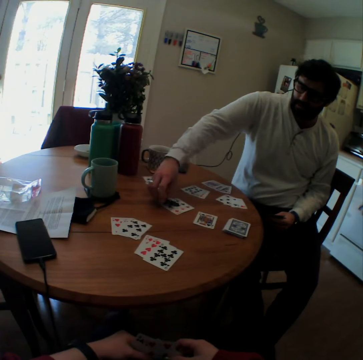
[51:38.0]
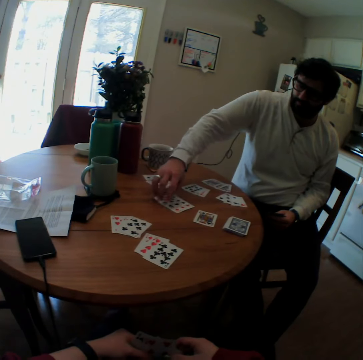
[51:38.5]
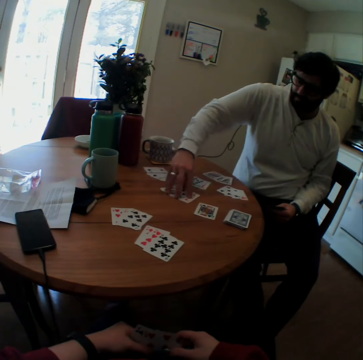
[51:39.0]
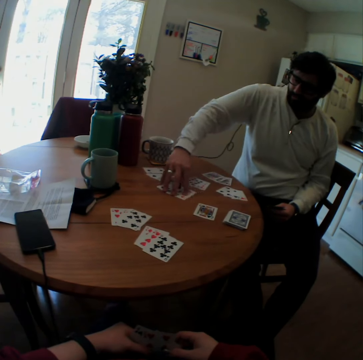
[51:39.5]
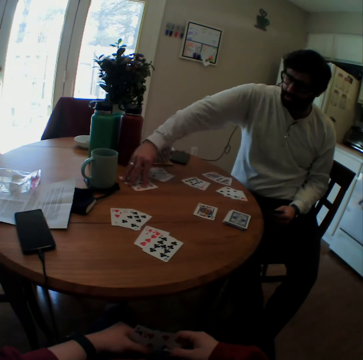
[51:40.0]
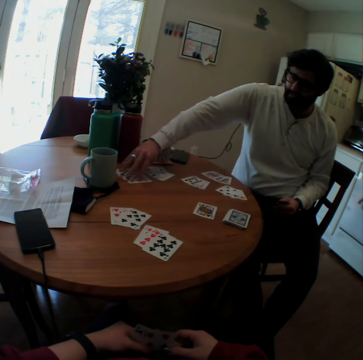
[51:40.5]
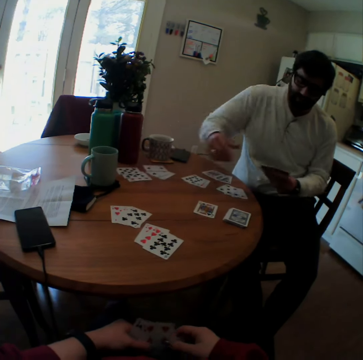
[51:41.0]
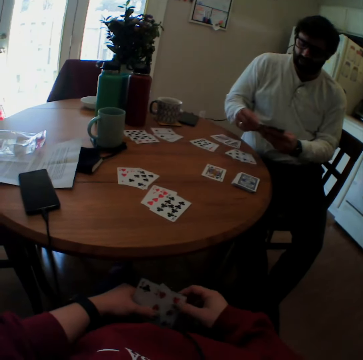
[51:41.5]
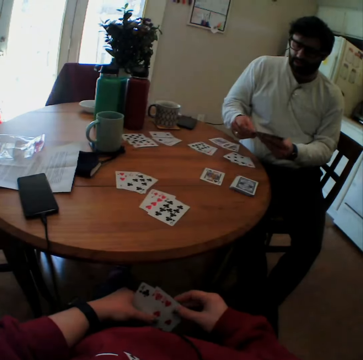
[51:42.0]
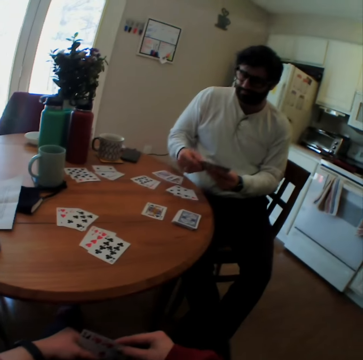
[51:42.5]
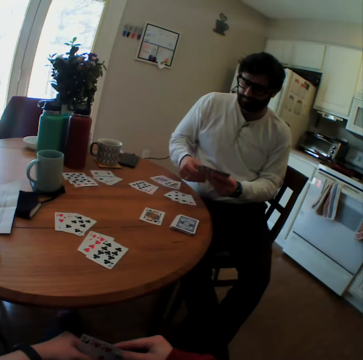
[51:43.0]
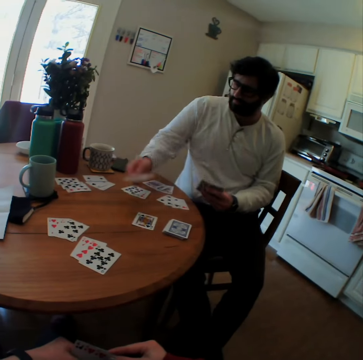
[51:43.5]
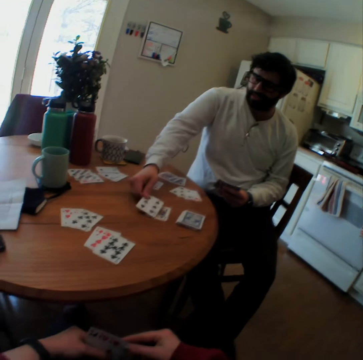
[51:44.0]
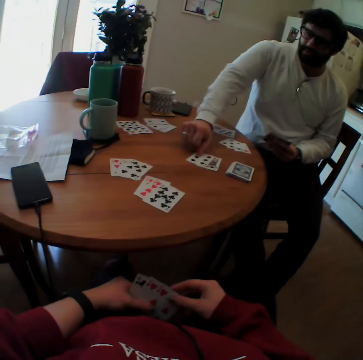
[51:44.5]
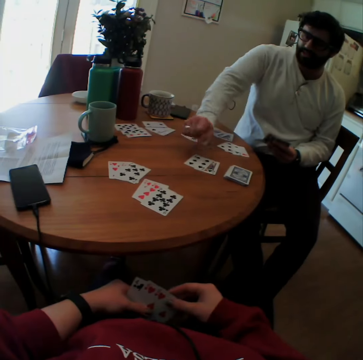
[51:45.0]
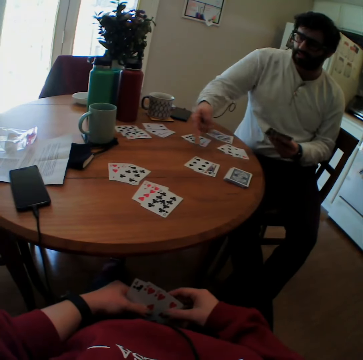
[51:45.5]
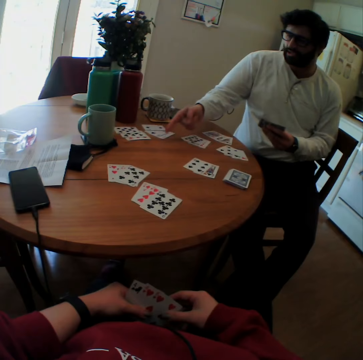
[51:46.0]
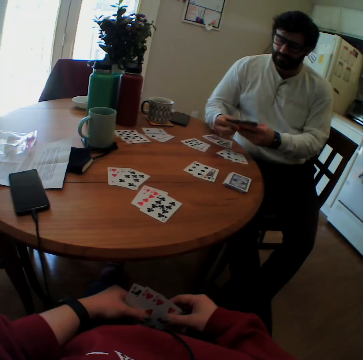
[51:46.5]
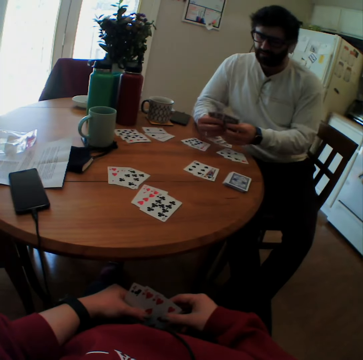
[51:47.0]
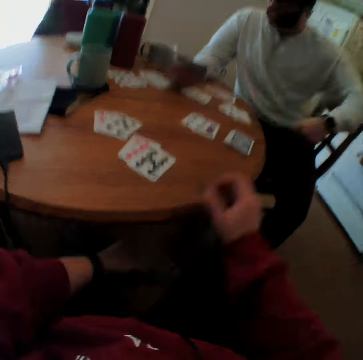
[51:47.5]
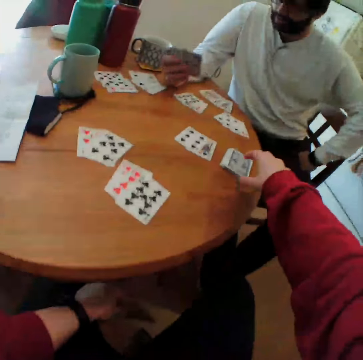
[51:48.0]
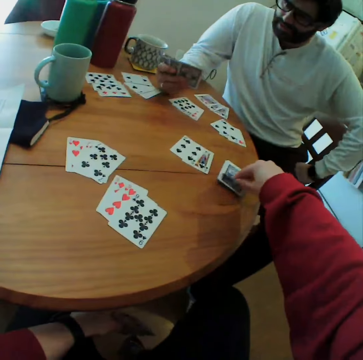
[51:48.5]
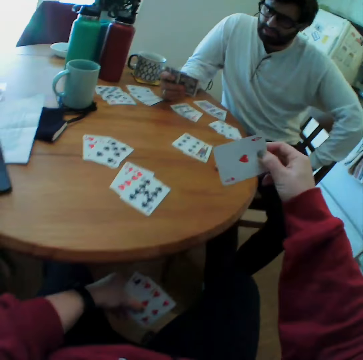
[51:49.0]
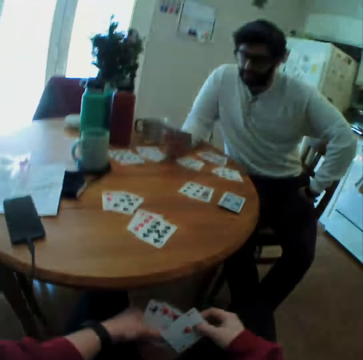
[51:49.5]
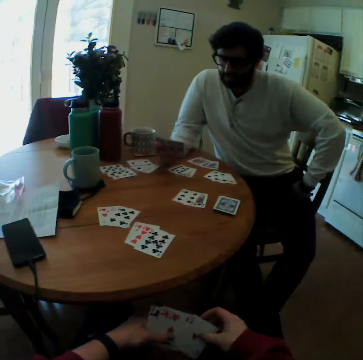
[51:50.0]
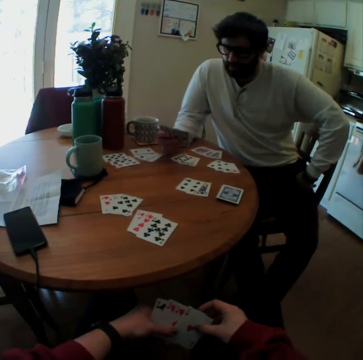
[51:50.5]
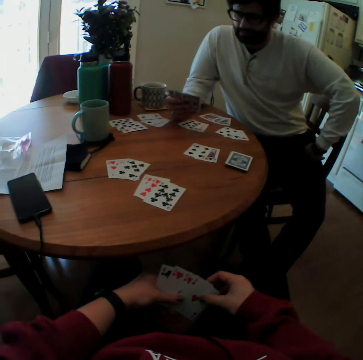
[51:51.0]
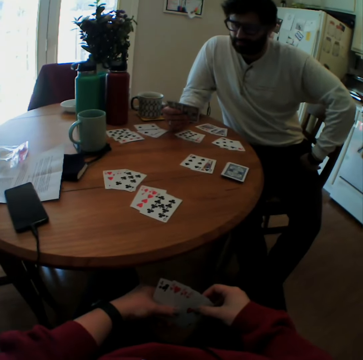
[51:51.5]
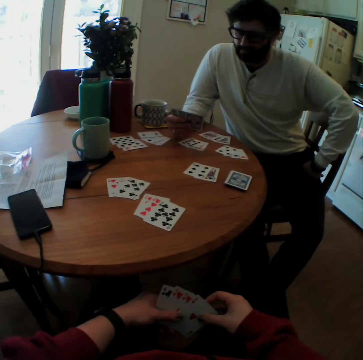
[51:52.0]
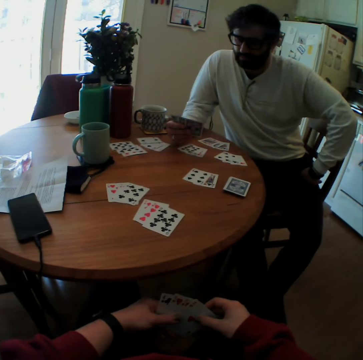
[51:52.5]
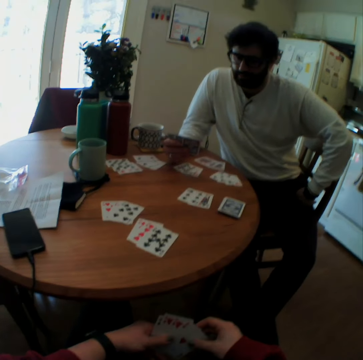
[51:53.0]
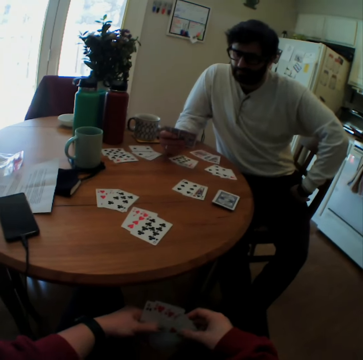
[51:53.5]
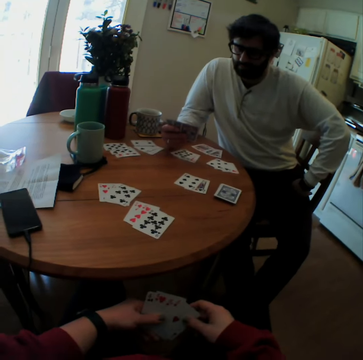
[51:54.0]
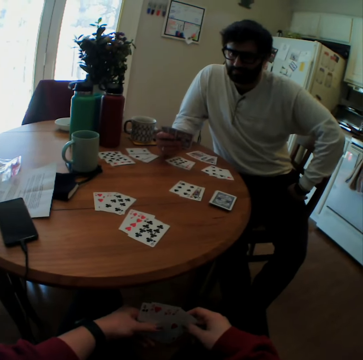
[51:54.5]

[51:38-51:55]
A person pushes the card aside. The person looks at the cards. The person puts the card on the table. The camera wearer picks the card on the table. They look at the card.

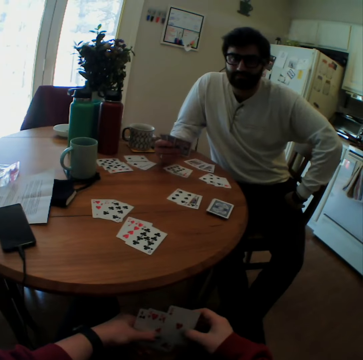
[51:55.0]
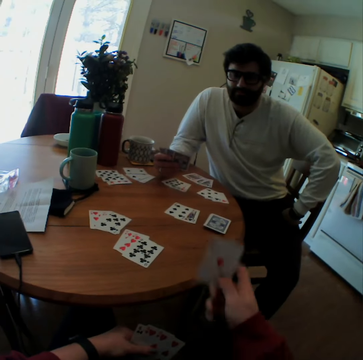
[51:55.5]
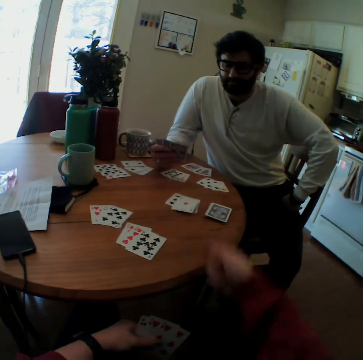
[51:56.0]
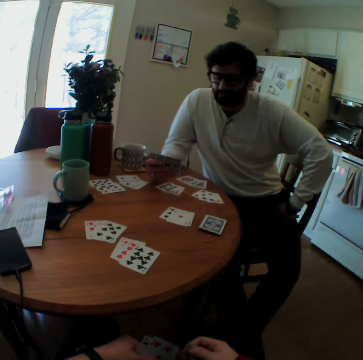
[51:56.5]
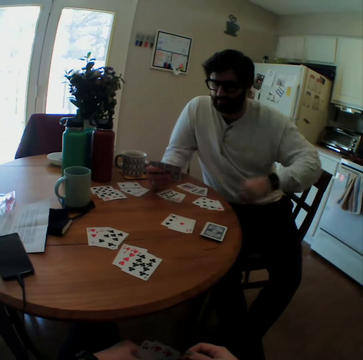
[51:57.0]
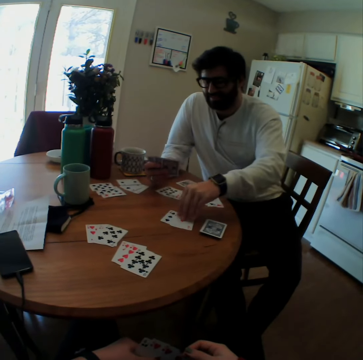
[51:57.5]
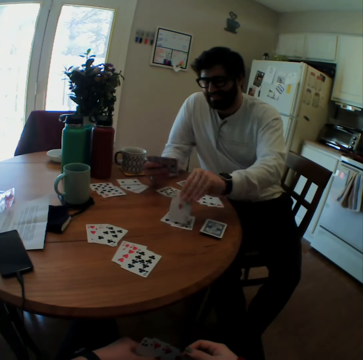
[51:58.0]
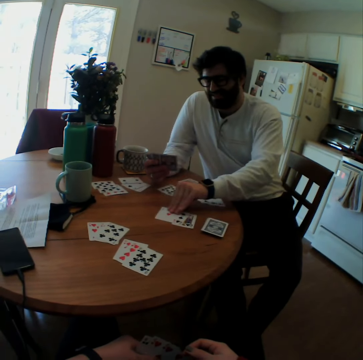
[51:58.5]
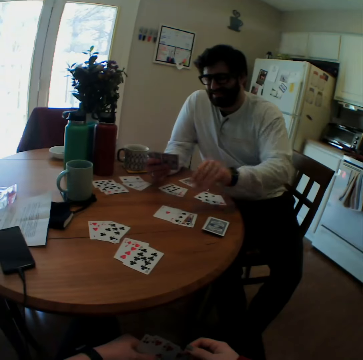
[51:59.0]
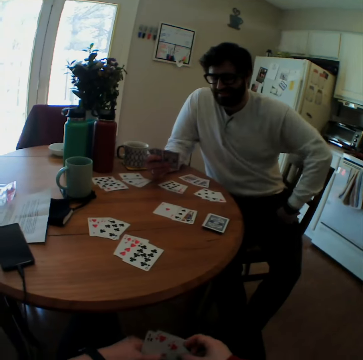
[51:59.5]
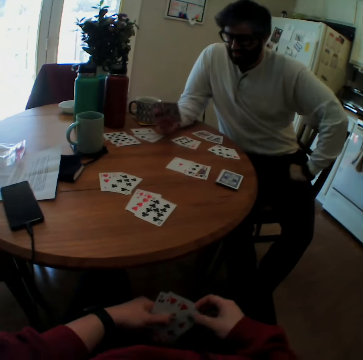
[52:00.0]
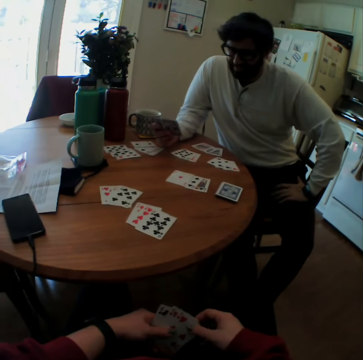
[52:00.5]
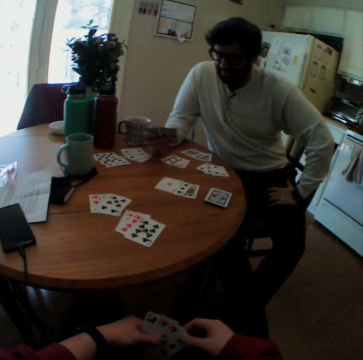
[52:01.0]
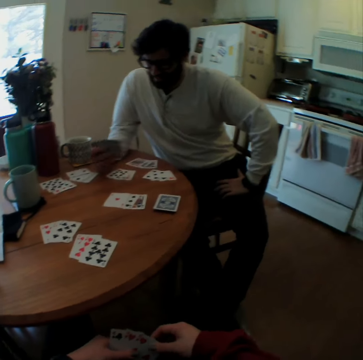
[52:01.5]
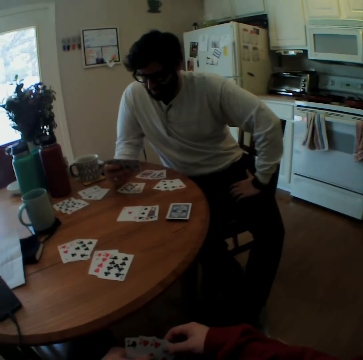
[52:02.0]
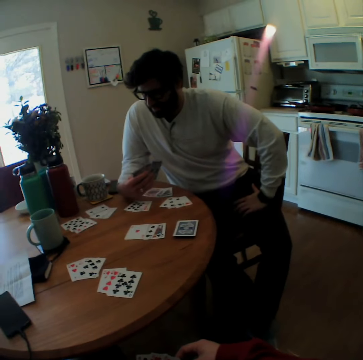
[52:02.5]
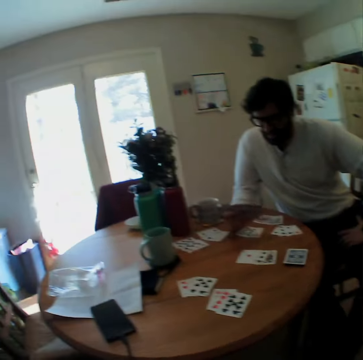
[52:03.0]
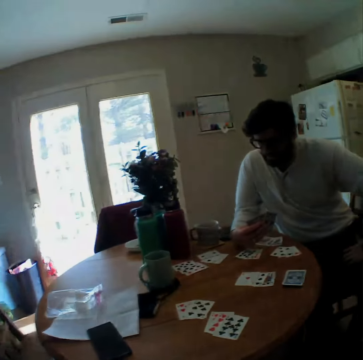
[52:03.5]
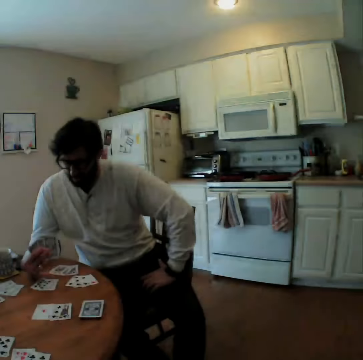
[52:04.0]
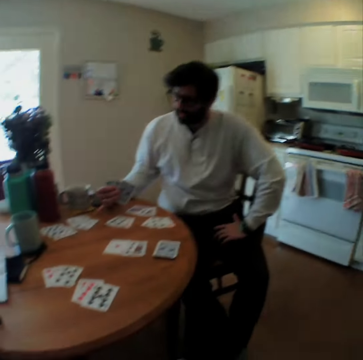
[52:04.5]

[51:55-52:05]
The camera wearer throws the card on the table. They put the card on the table. A person checks the card. The person picks the card. The person places a hand on the lap. The person looks at the cards.

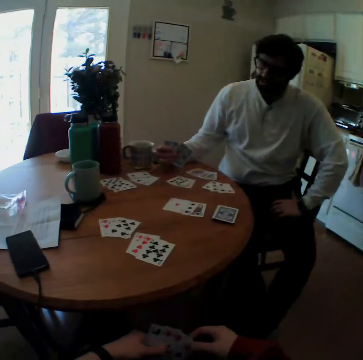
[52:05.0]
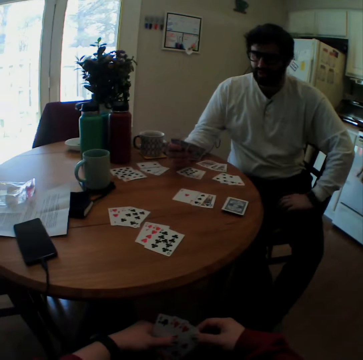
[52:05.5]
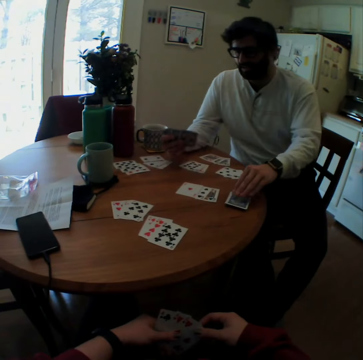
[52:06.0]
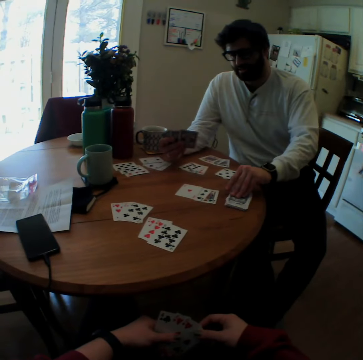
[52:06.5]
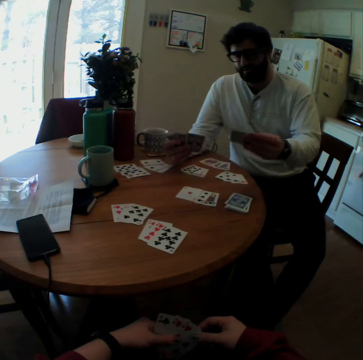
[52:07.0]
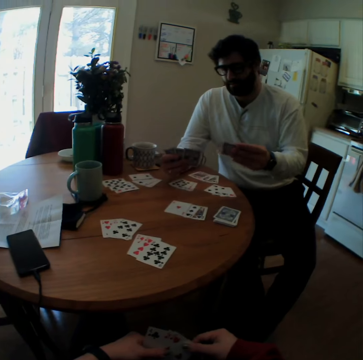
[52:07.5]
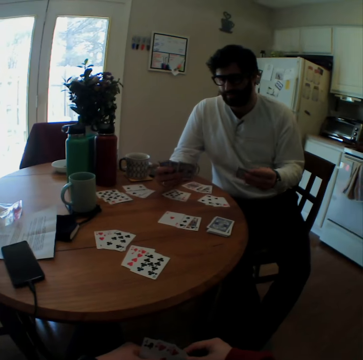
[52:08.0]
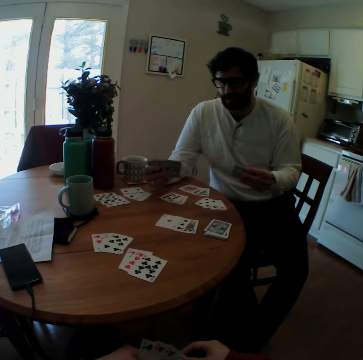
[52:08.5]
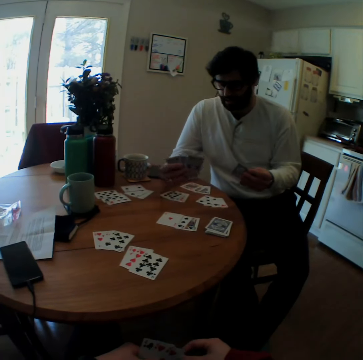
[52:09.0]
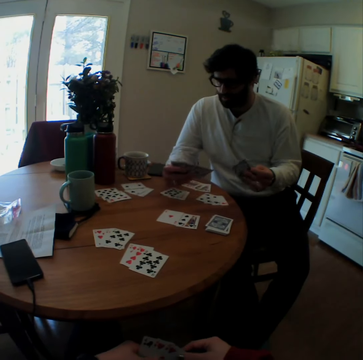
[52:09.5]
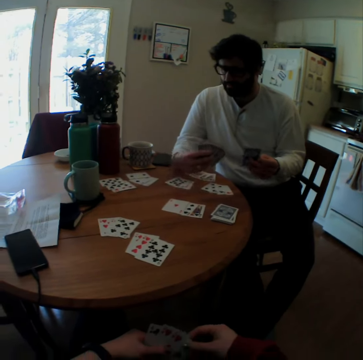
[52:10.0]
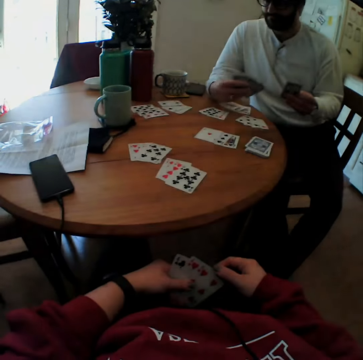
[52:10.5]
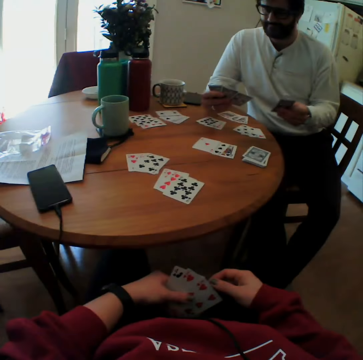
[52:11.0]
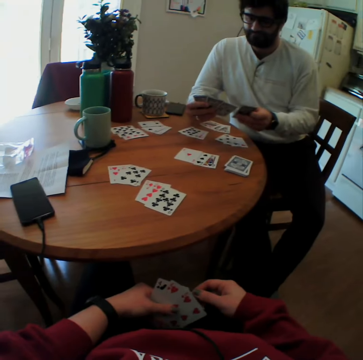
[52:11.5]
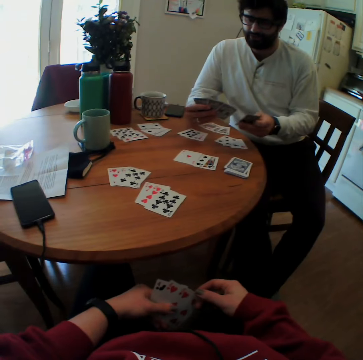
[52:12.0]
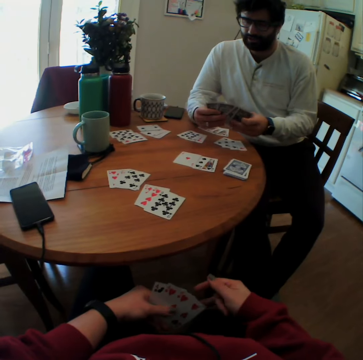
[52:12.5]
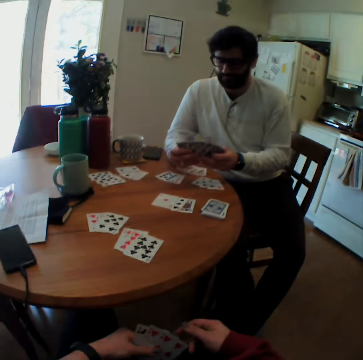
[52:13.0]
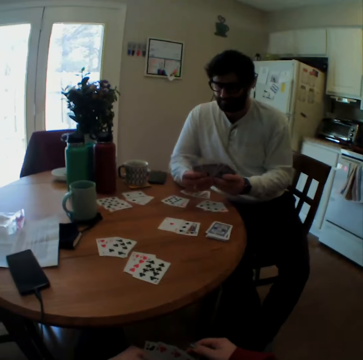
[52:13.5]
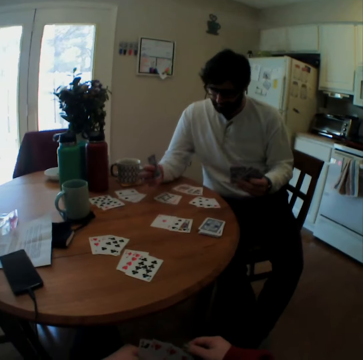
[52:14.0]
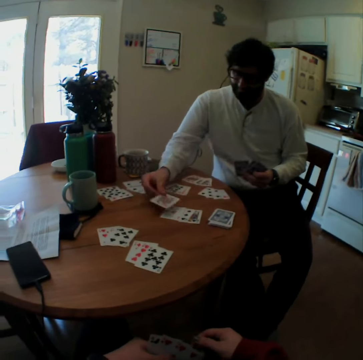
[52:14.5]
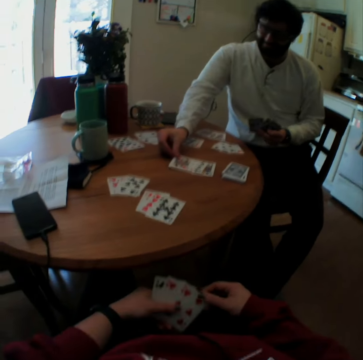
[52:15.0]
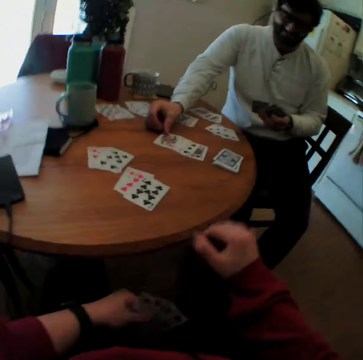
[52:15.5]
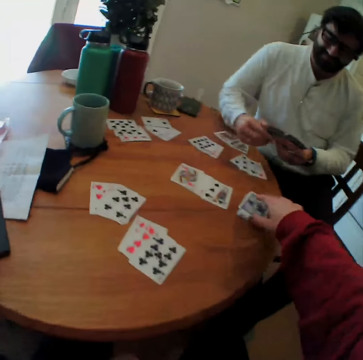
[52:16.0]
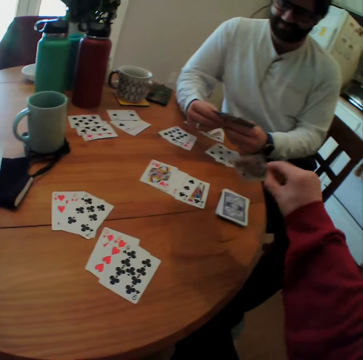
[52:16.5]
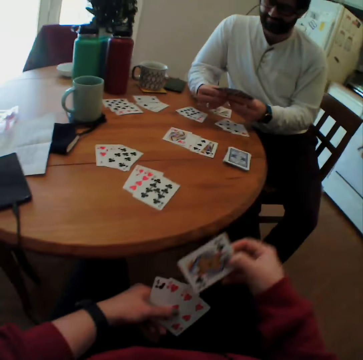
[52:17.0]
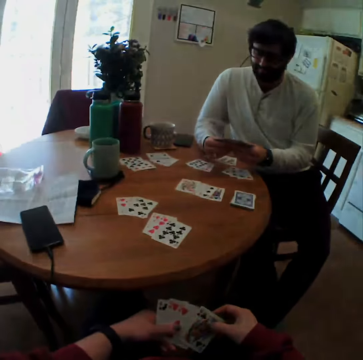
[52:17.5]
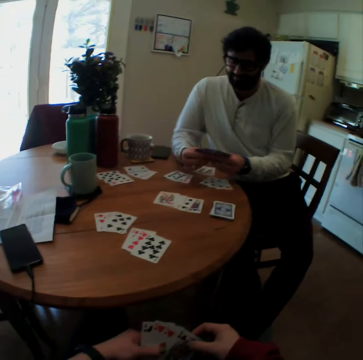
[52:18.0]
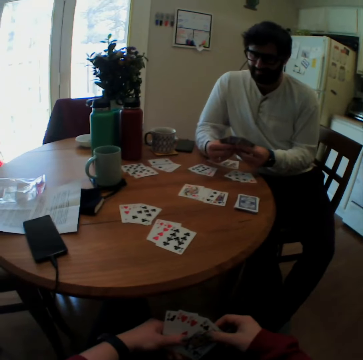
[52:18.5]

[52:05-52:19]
A person picks the card. The person puts the card on the table. The camera wearer picks the card on the table.
